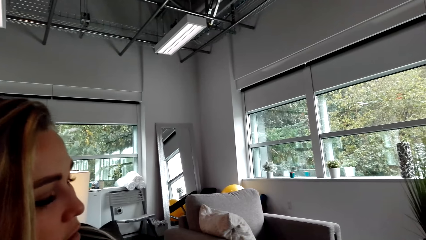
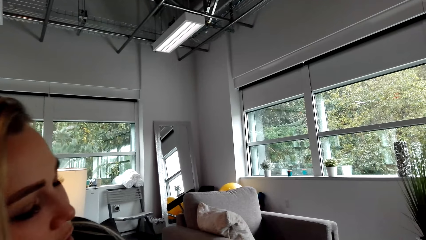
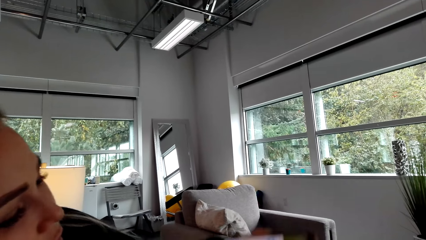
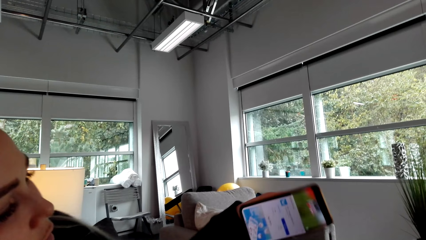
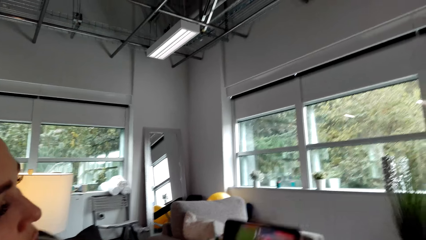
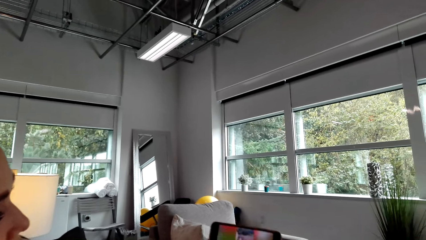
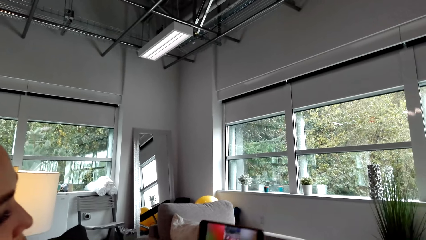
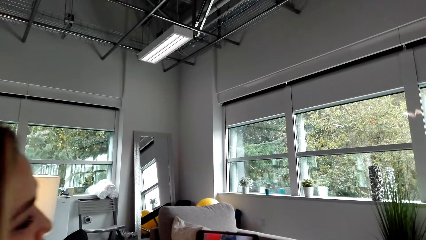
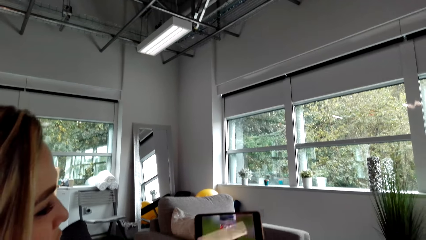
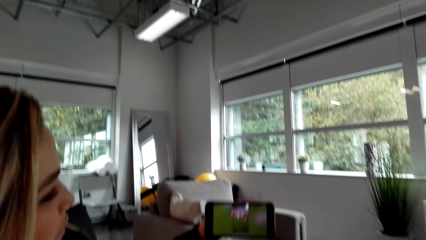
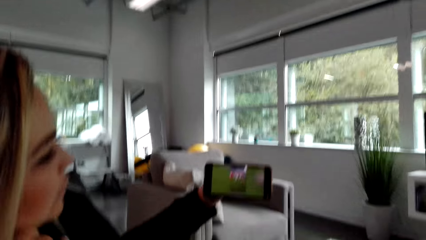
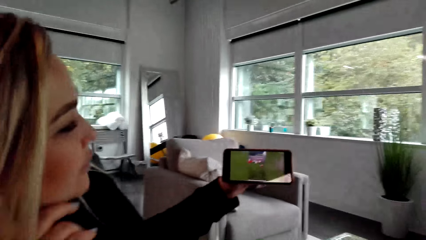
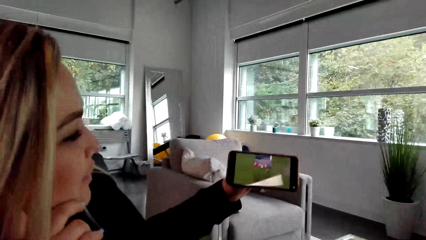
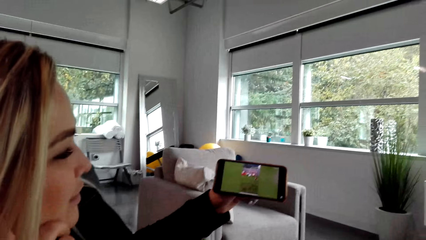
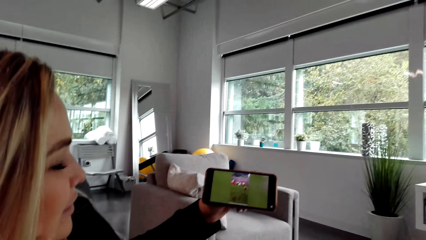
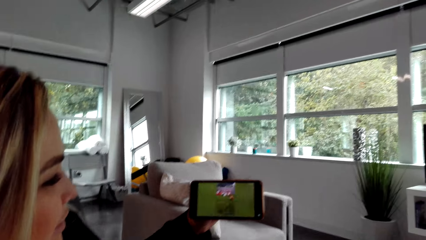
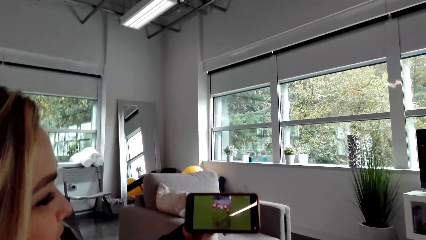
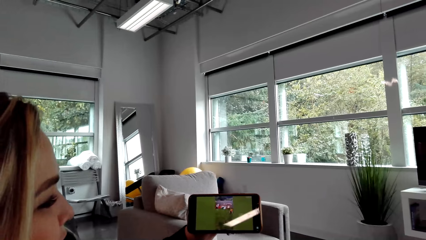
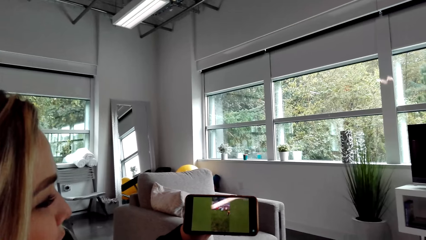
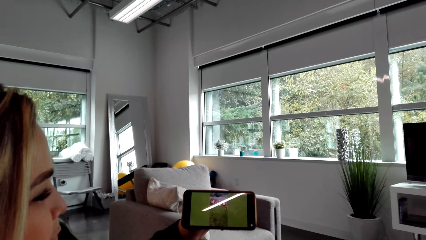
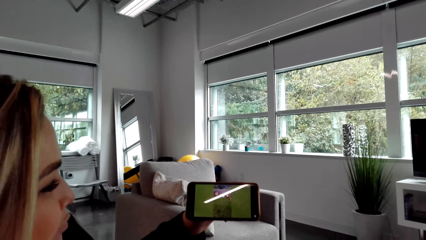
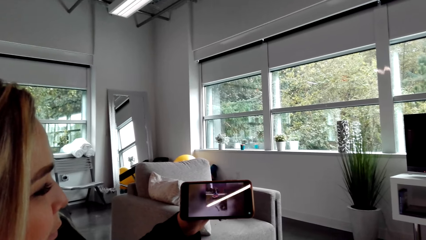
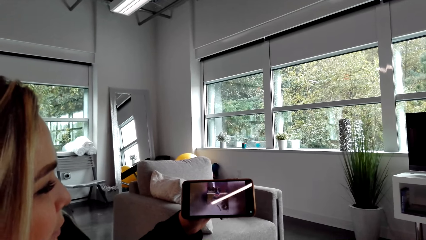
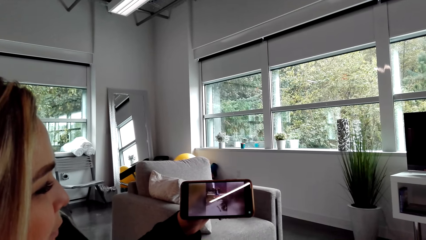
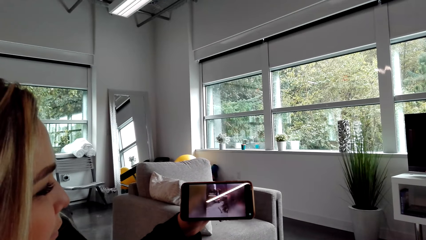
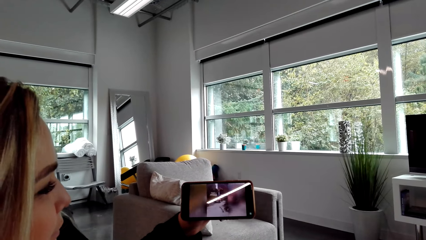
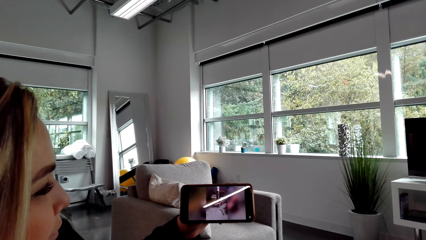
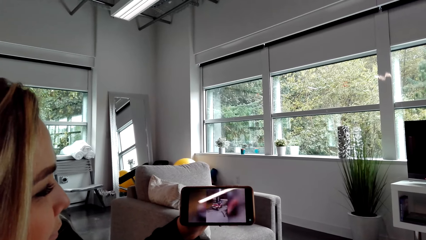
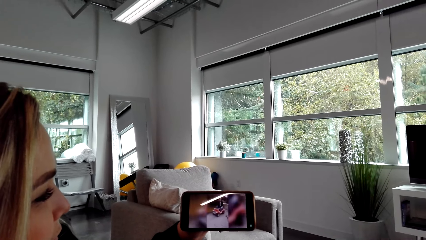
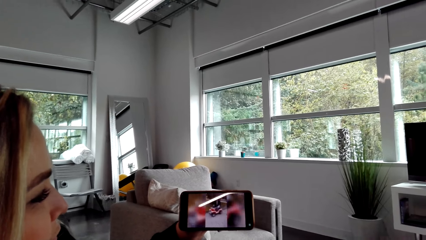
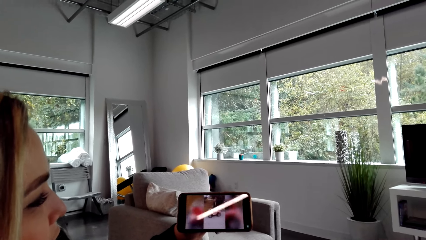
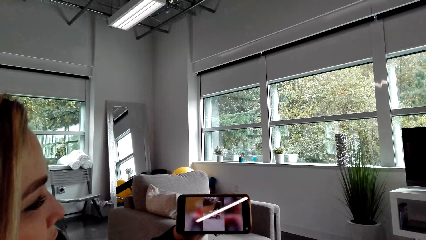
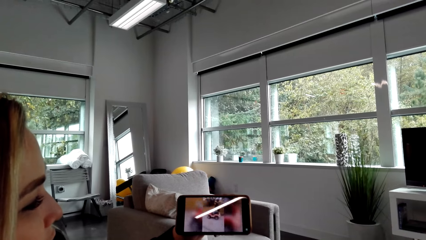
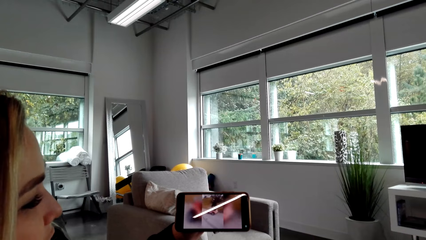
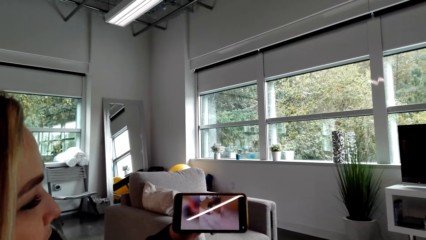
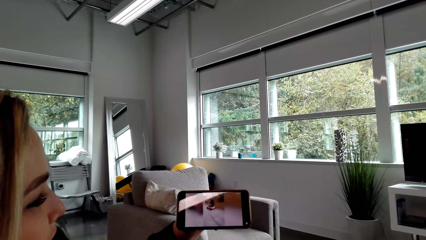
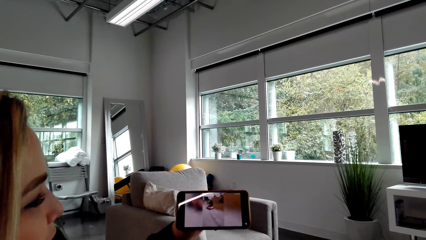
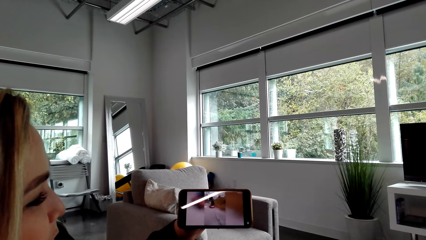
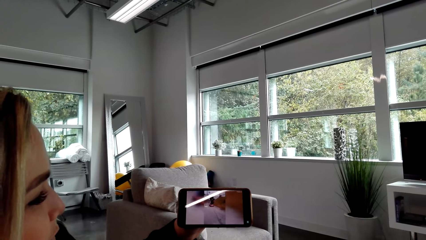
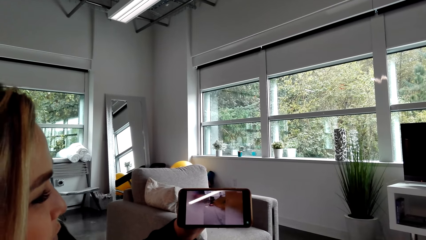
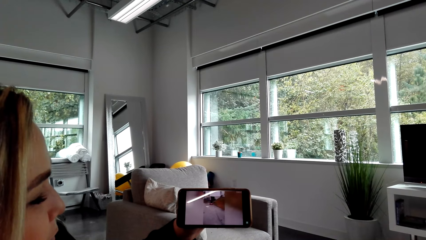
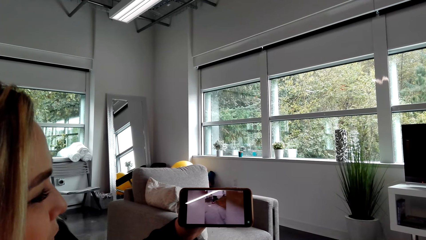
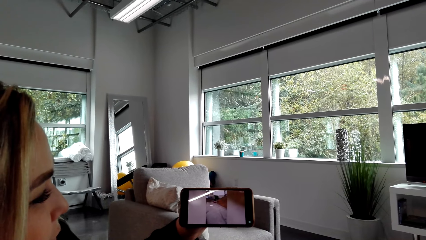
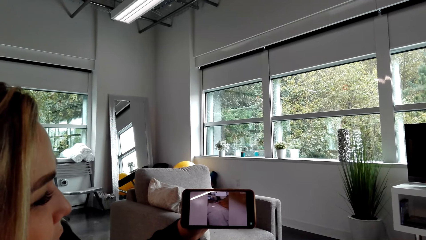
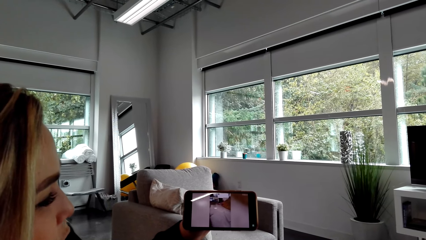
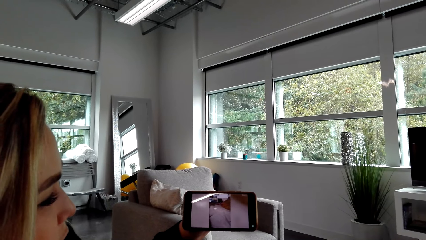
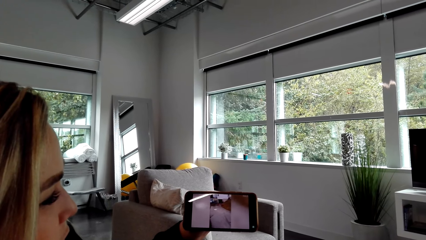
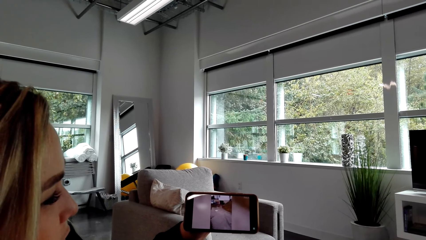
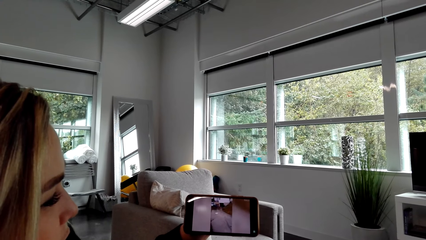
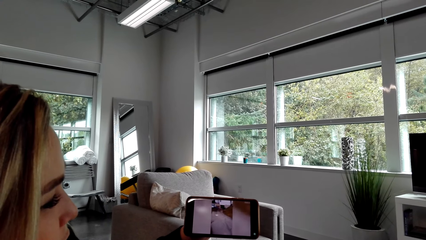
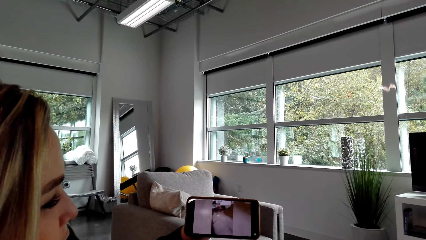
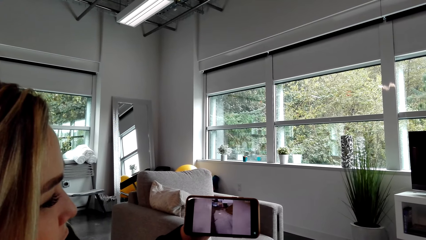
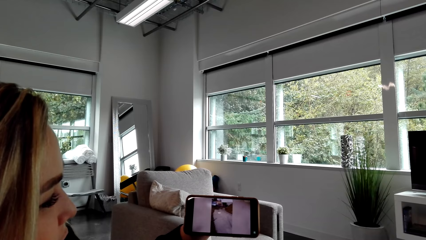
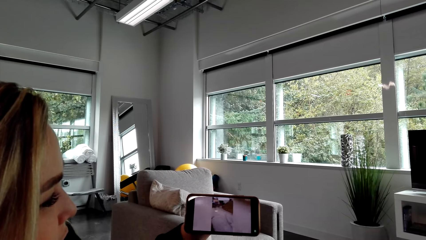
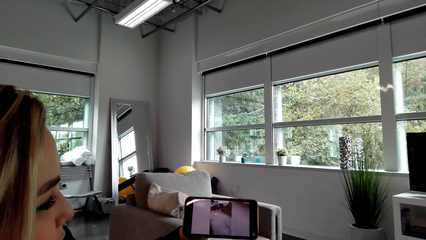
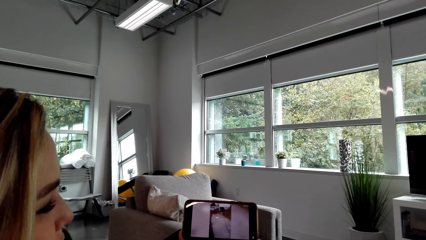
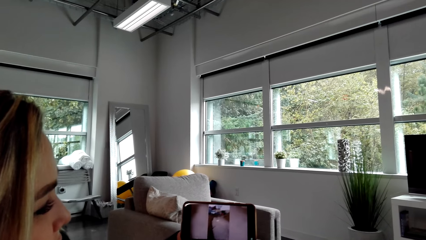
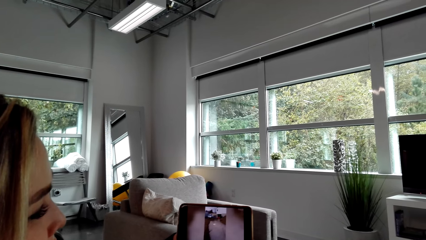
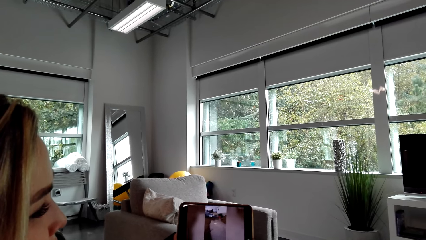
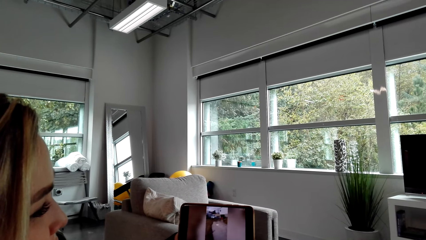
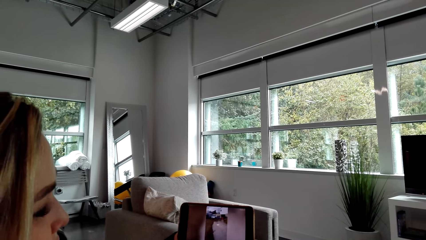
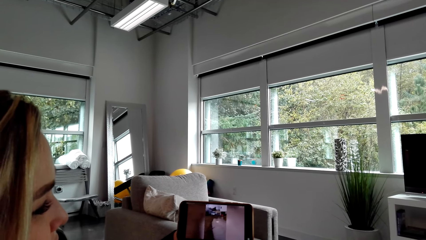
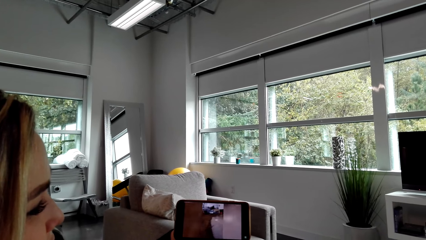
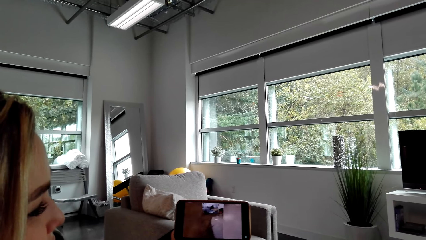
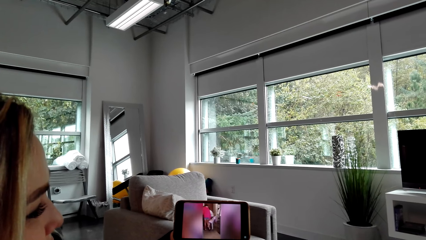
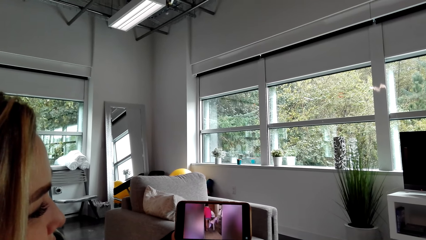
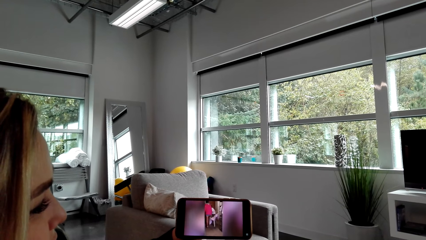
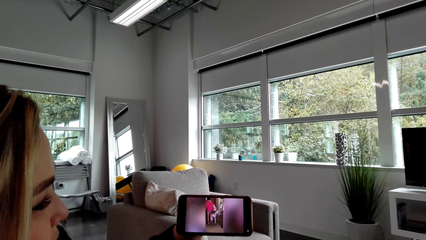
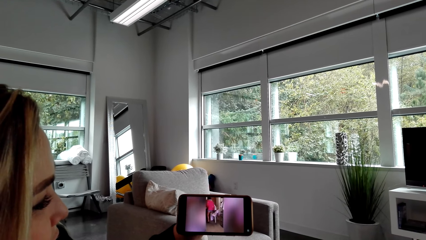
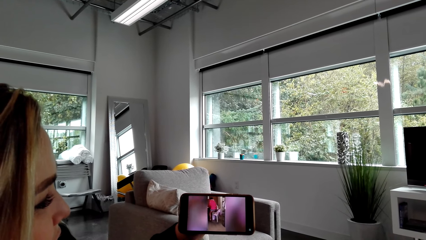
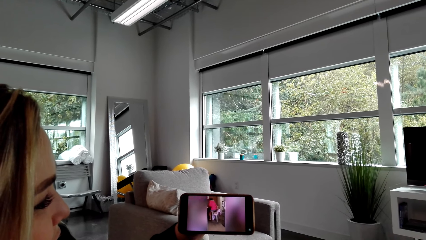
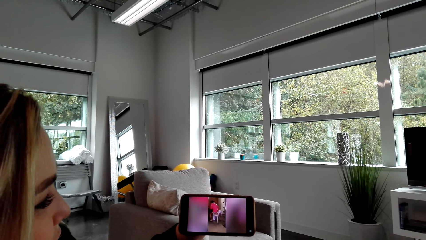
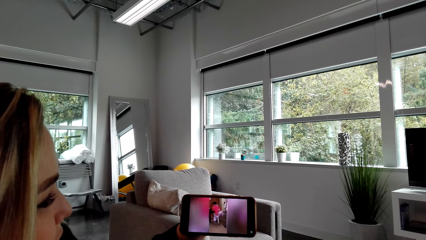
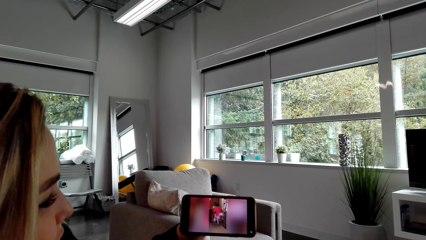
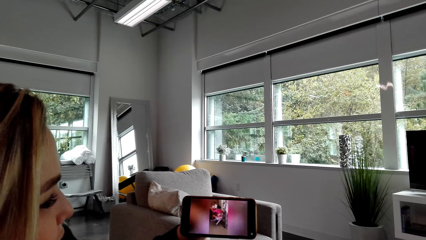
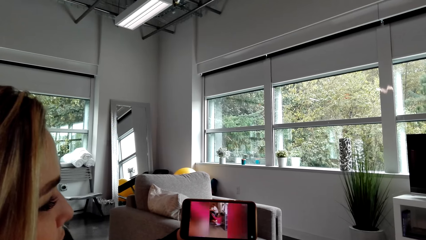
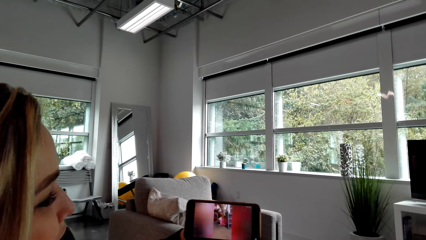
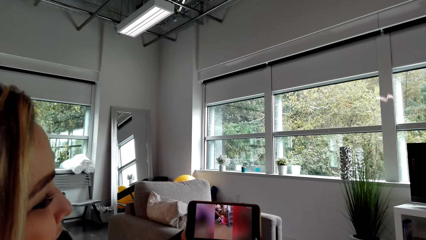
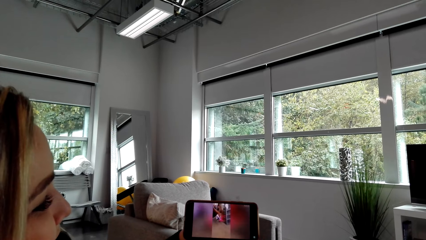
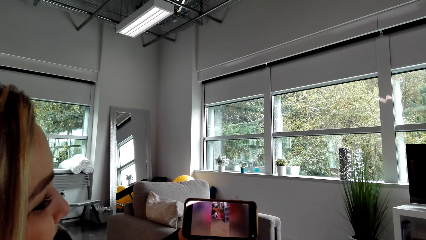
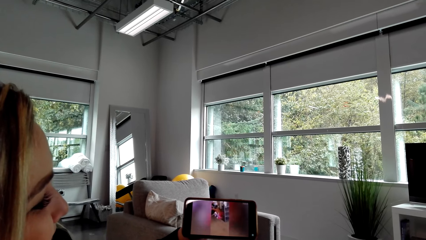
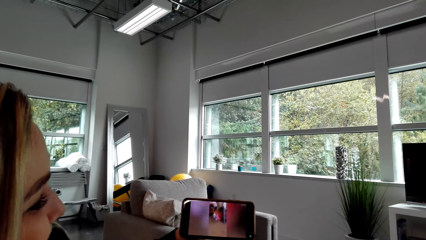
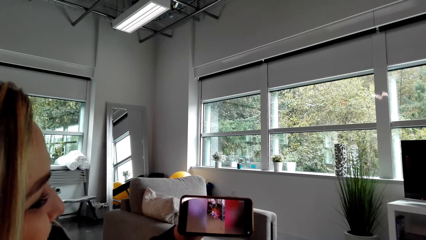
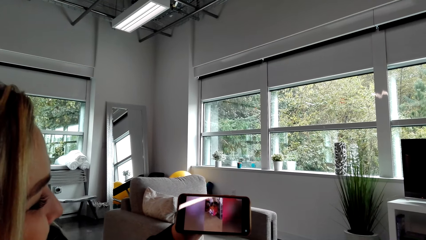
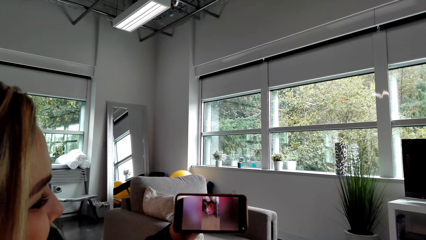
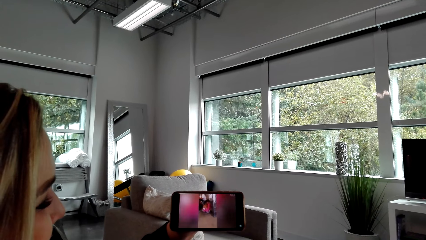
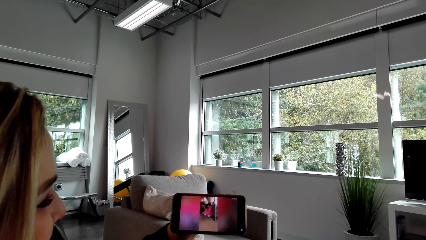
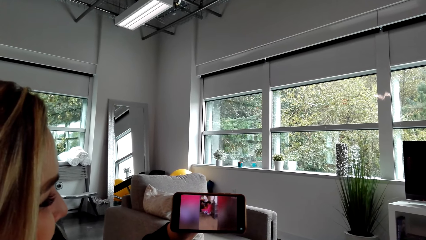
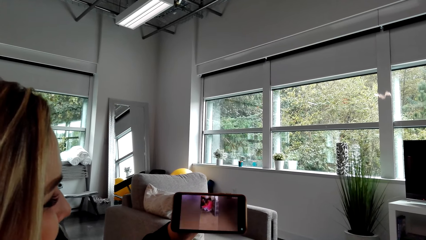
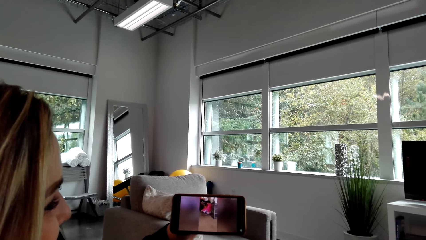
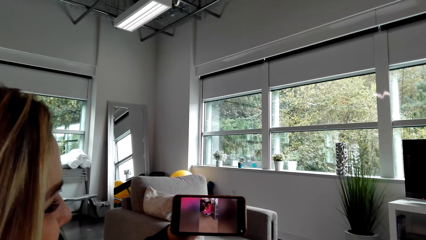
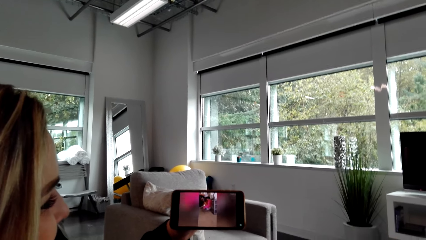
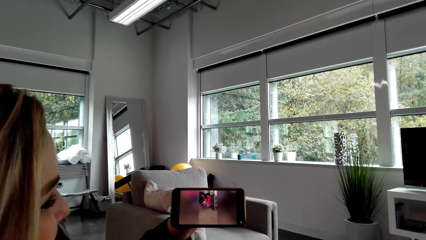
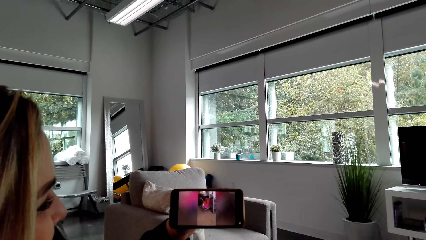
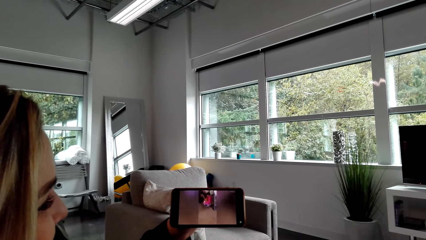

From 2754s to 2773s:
A woman shows the video in the phone to the camera wearer. The camera wearer watches on the phone with the woman. They converse with the woman and watch on the phone with the woman.
